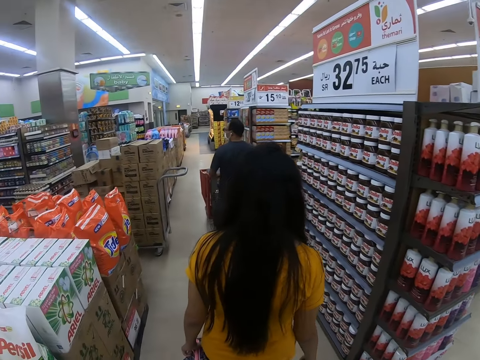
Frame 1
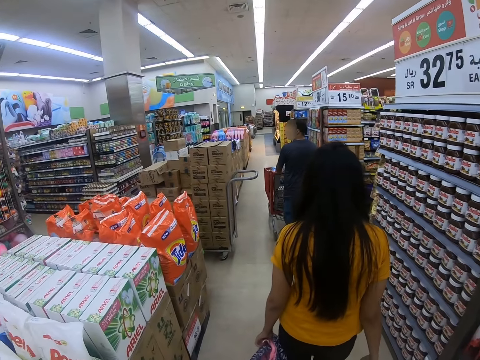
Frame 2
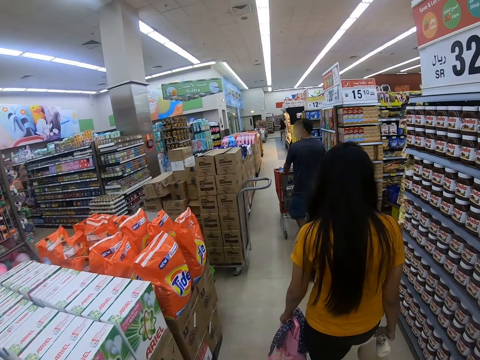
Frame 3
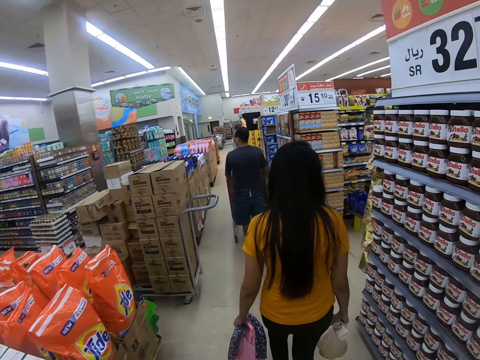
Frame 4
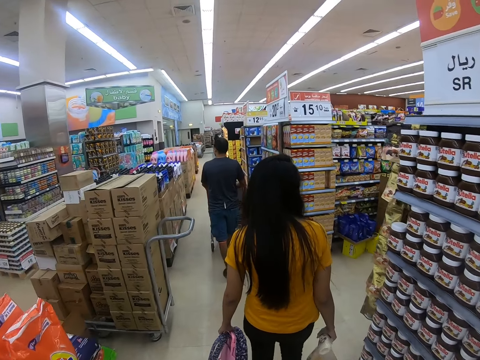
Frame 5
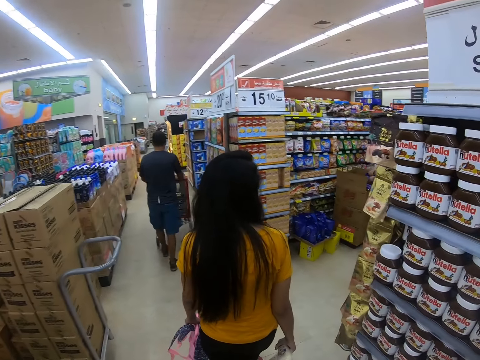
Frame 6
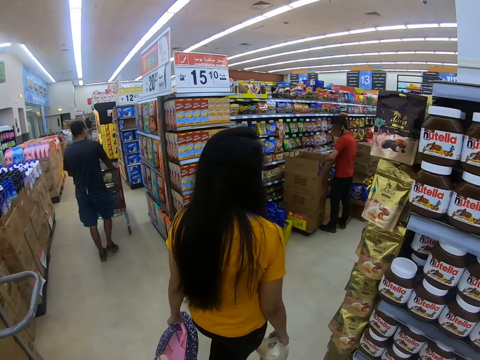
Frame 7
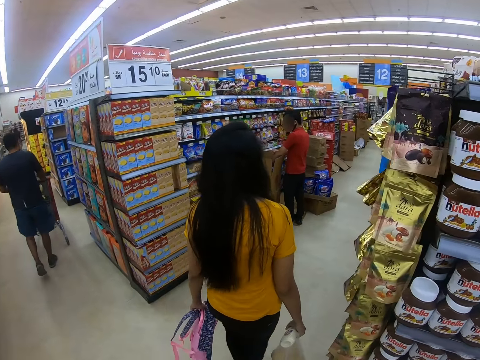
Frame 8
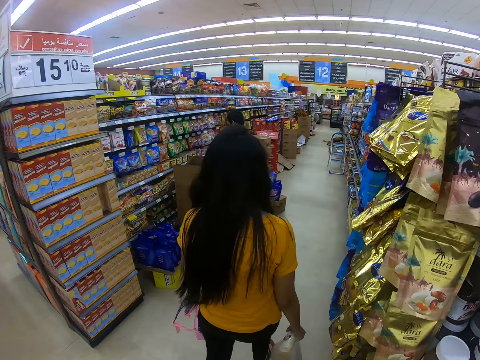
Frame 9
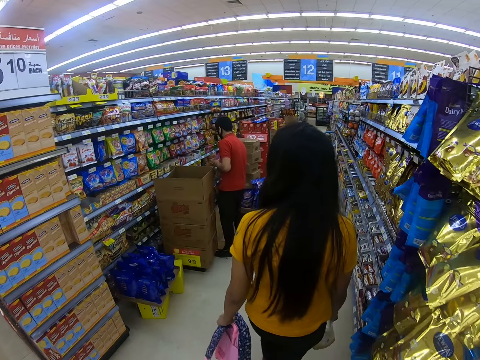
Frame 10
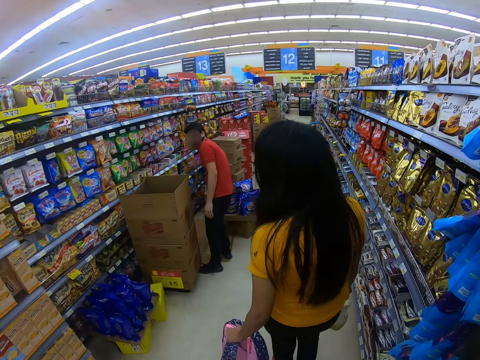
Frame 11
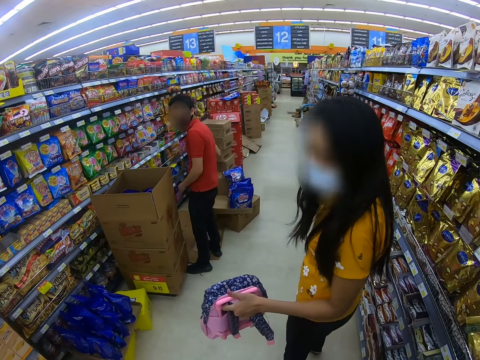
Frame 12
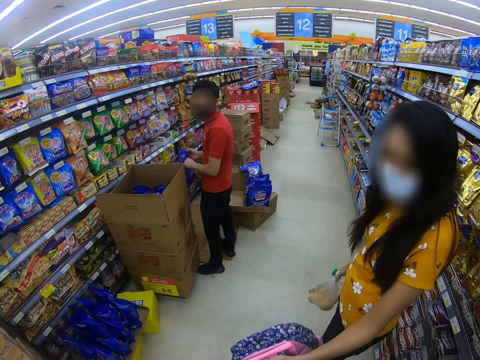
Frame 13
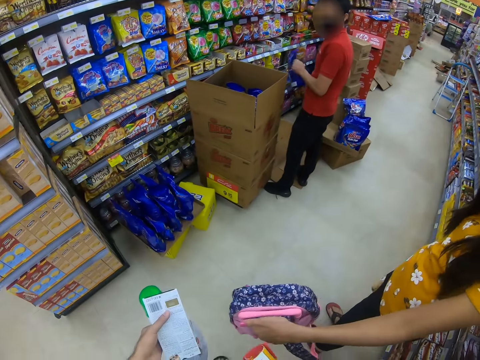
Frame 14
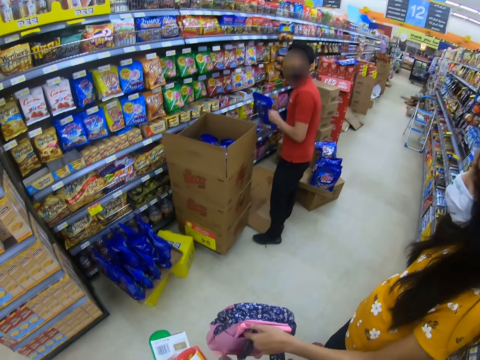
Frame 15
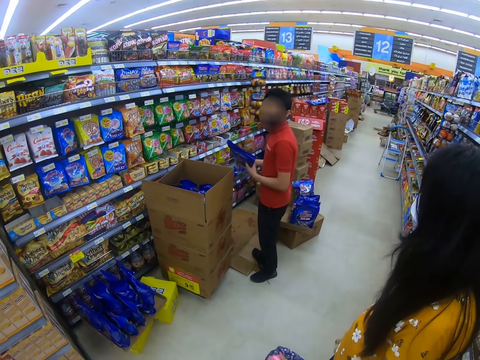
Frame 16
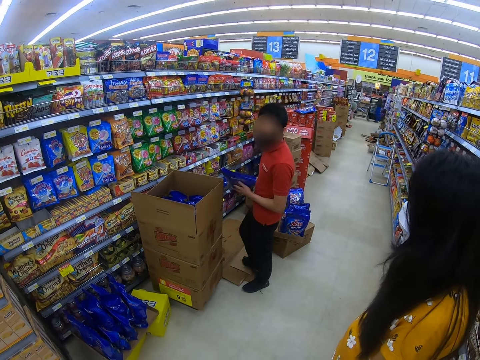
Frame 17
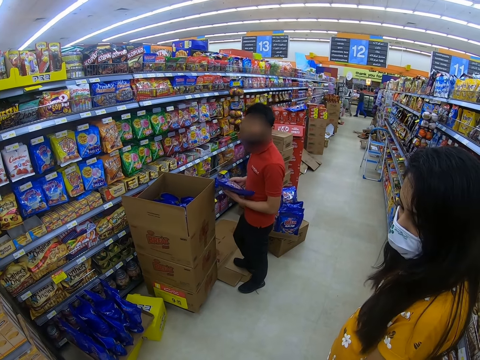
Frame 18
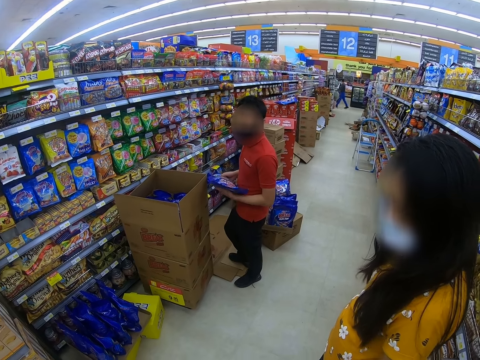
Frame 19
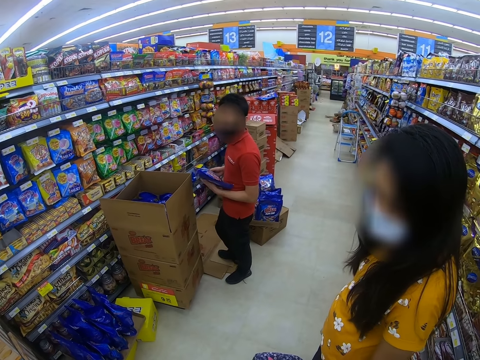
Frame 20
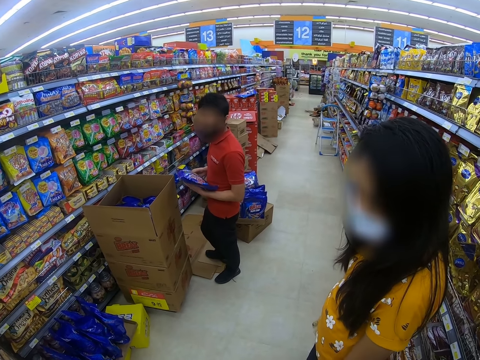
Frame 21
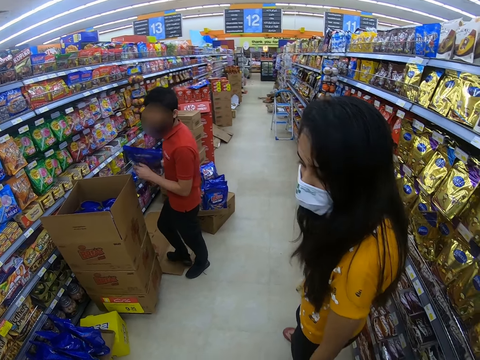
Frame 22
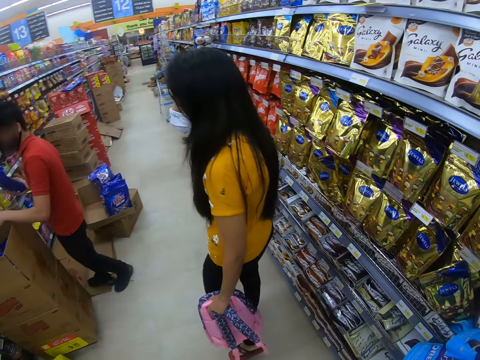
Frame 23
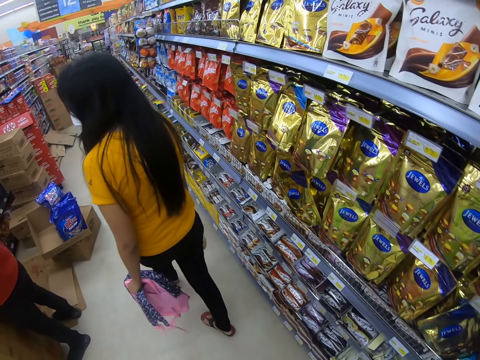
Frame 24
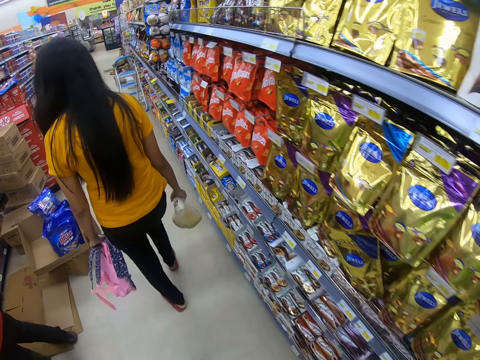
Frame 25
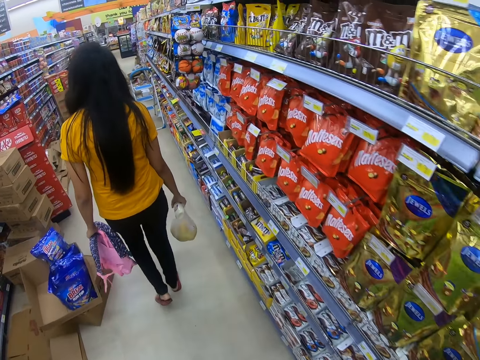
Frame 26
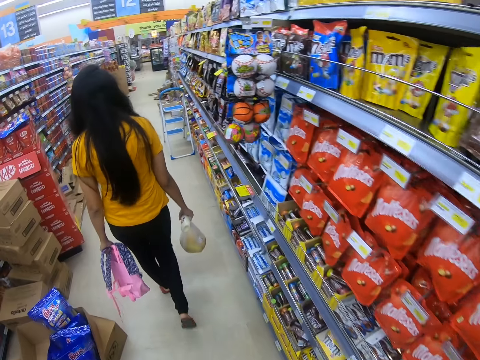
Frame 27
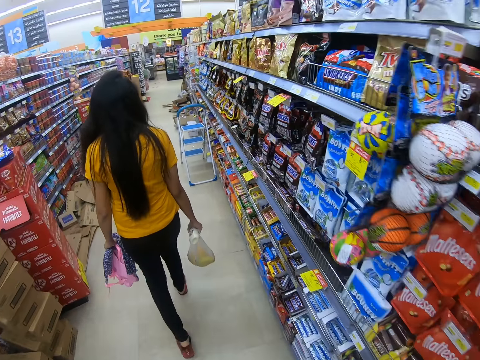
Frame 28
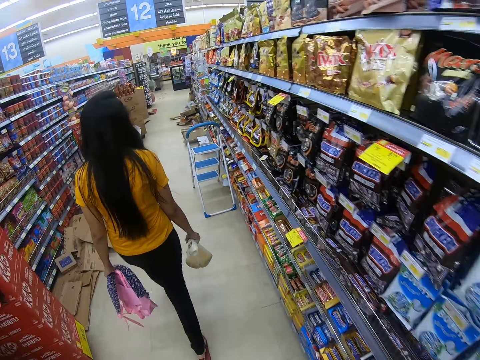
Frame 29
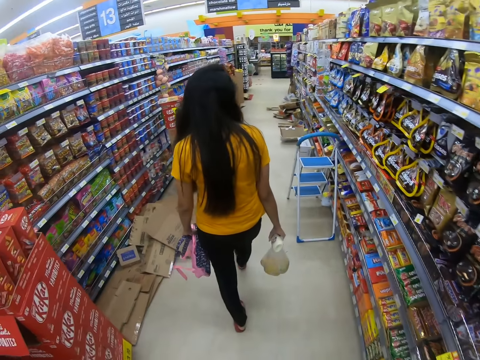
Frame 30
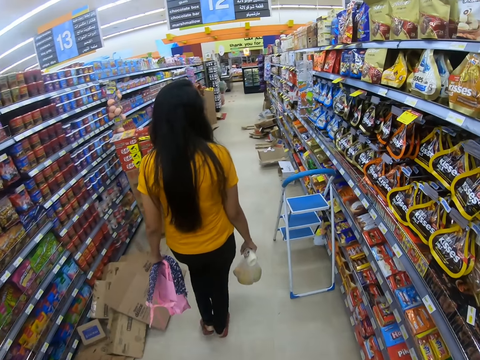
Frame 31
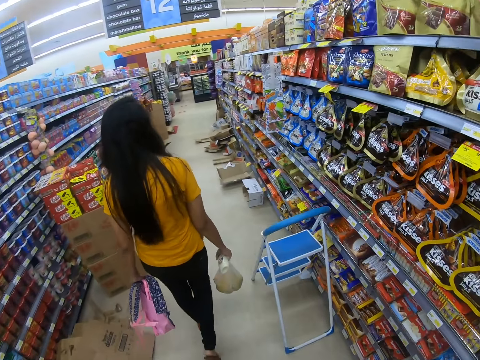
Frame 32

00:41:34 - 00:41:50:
A person converses with the camera wearer. The person holds a snack. The person walks in a supermarket. The camera wearer walks around the supermarket.

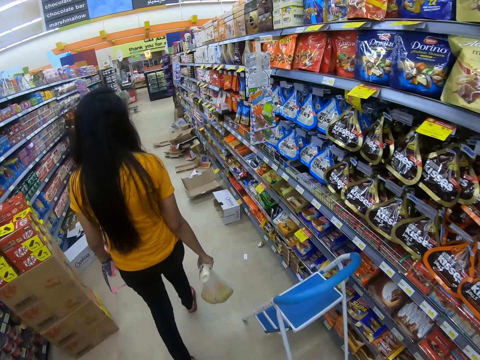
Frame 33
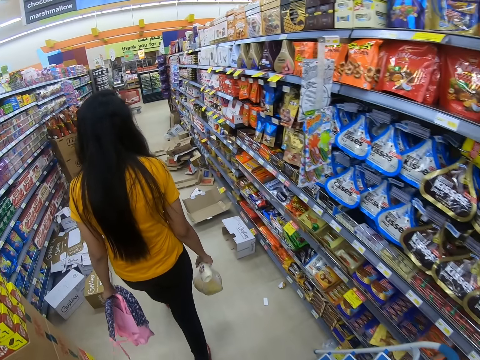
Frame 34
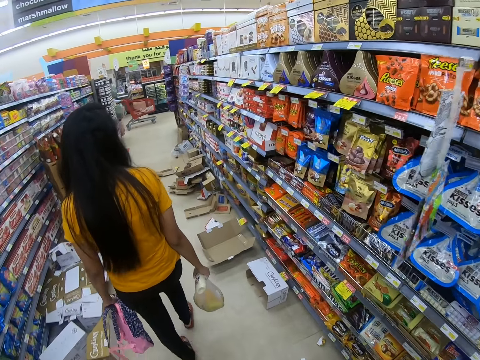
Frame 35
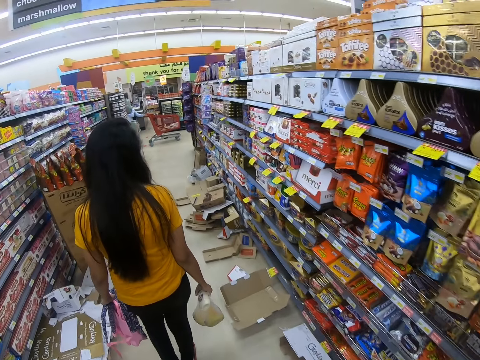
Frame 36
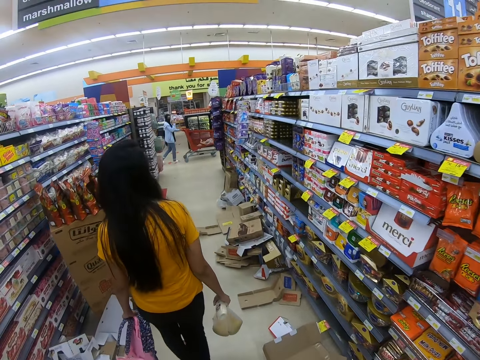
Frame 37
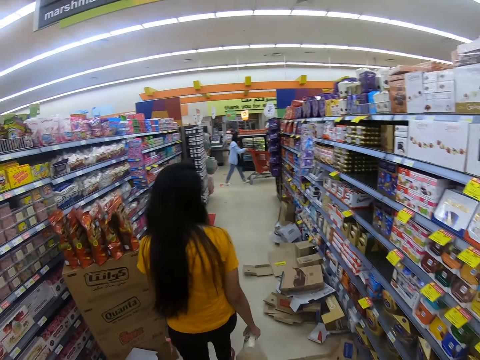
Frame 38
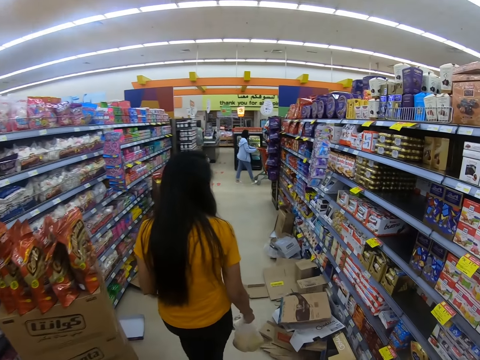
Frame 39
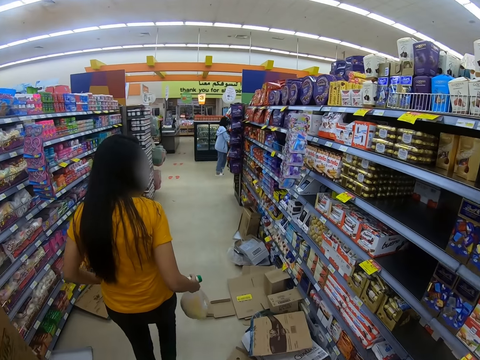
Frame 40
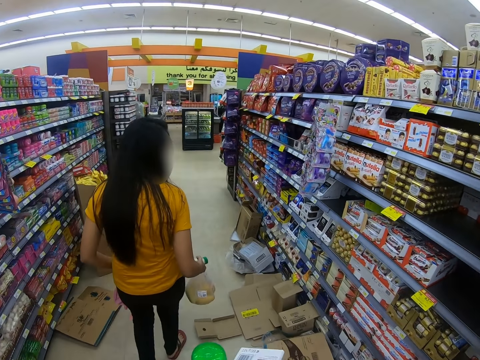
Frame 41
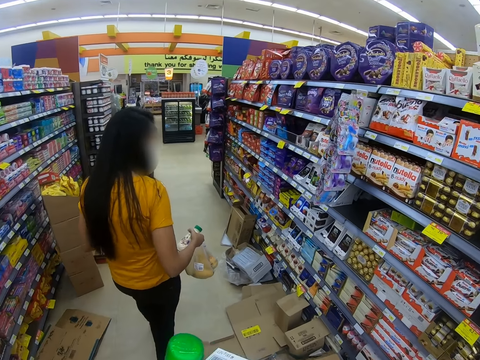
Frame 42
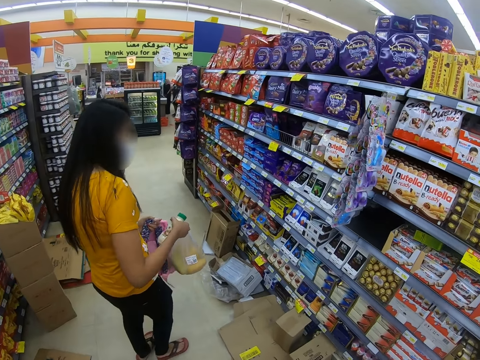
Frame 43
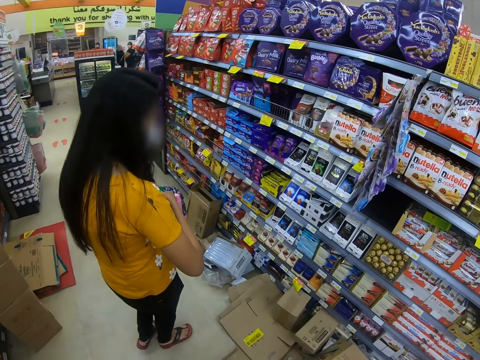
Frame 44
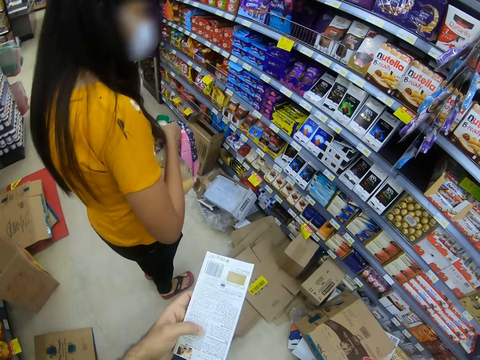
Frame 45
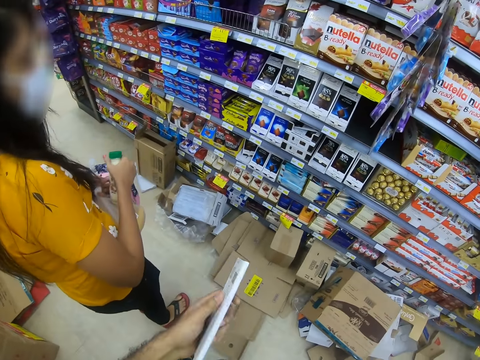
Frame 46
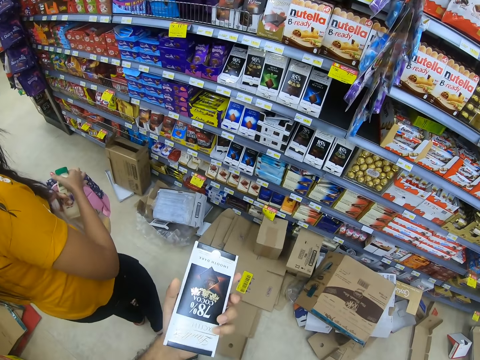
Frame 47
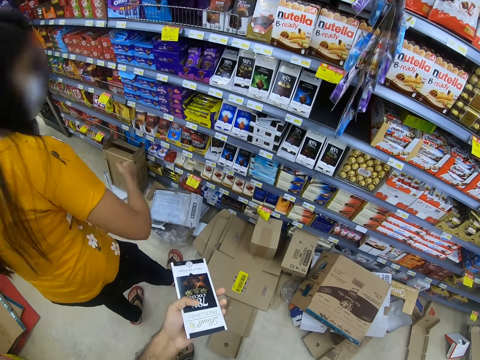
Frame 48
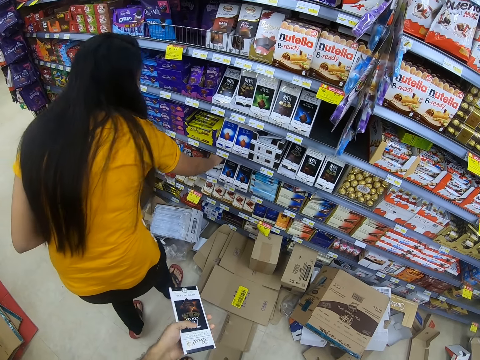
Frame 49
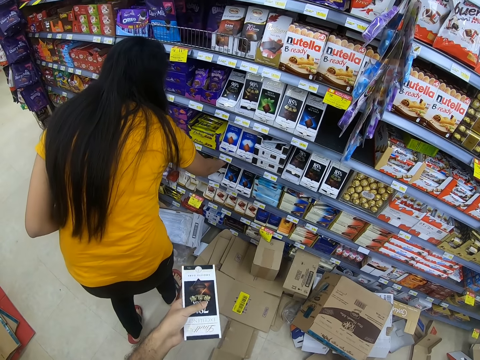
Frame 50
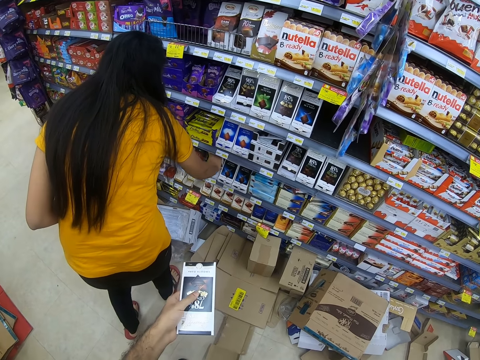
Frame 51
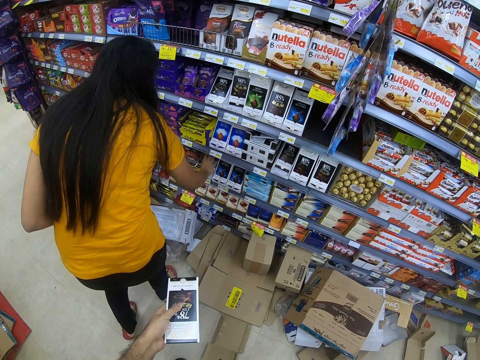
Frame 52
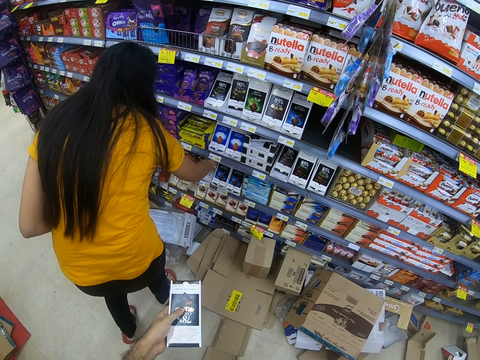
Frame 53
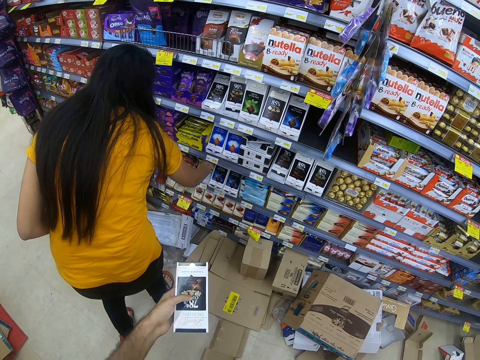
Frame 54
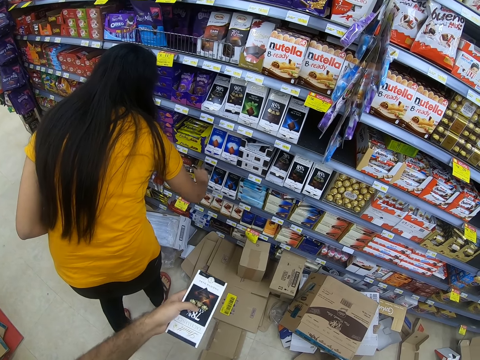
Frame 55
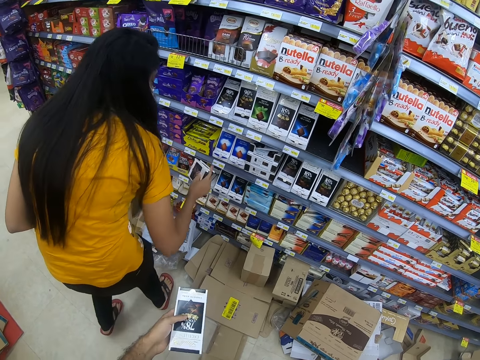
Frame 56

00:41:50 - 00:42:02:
The camera wearer checks a remote in hand. A person picks up remotes on the shelf.
